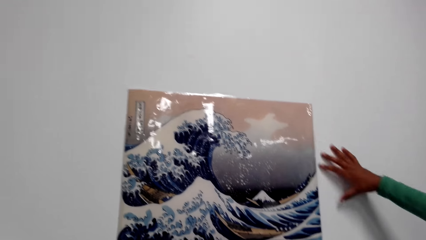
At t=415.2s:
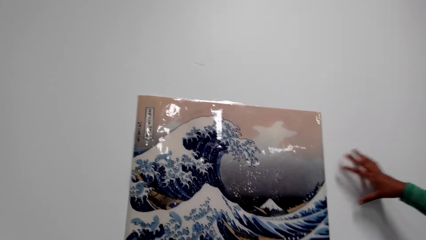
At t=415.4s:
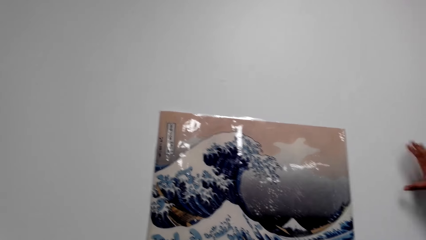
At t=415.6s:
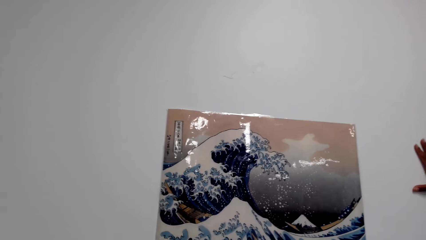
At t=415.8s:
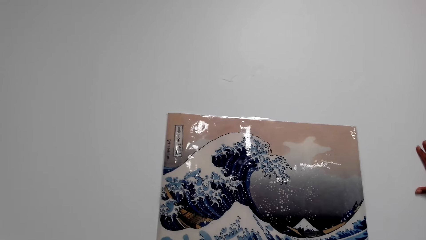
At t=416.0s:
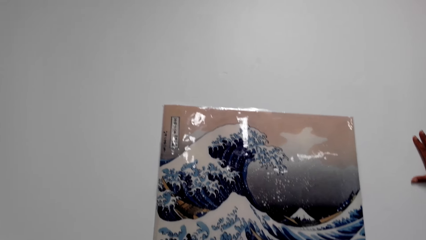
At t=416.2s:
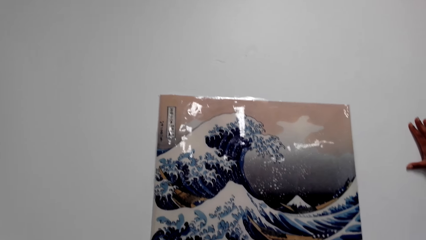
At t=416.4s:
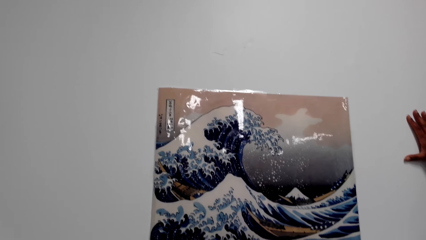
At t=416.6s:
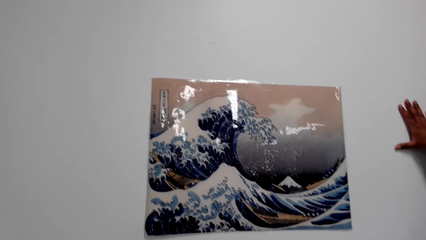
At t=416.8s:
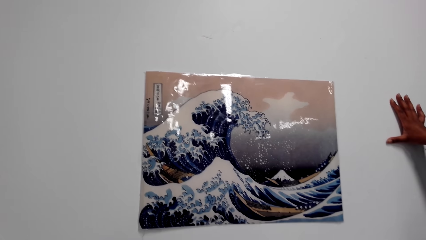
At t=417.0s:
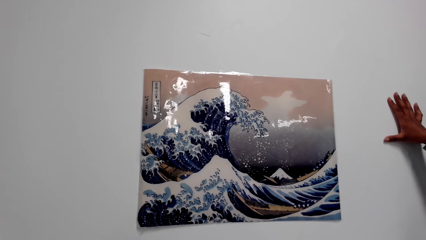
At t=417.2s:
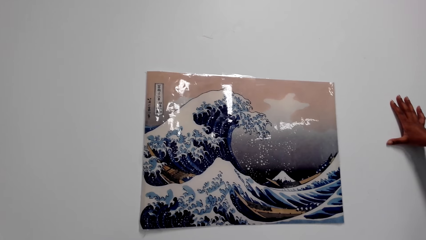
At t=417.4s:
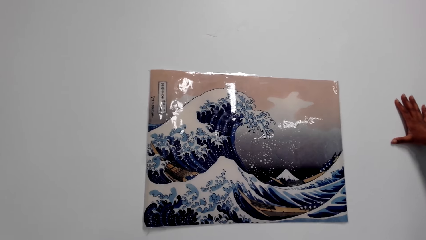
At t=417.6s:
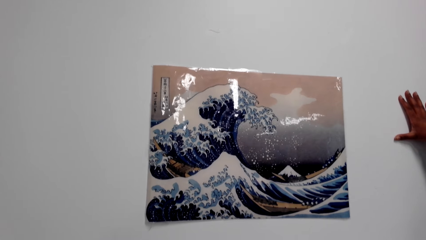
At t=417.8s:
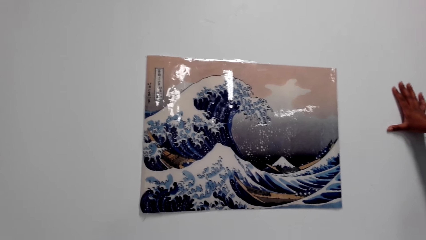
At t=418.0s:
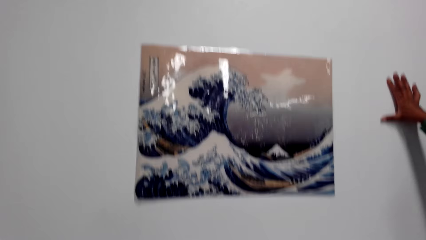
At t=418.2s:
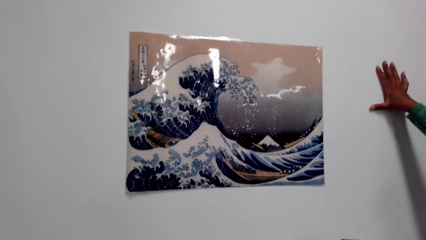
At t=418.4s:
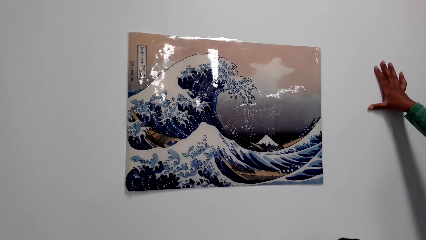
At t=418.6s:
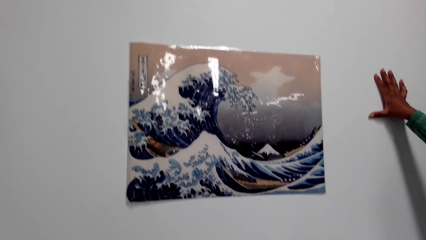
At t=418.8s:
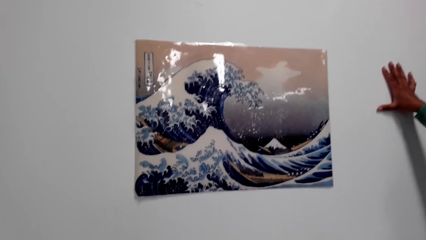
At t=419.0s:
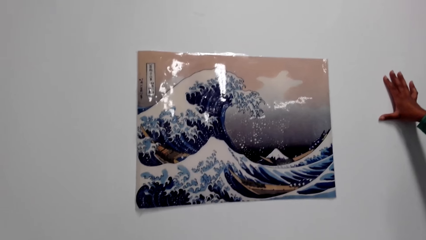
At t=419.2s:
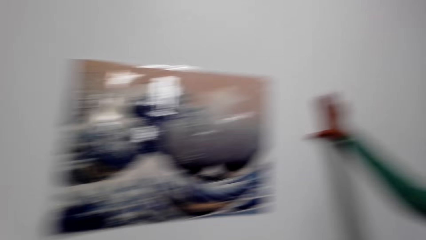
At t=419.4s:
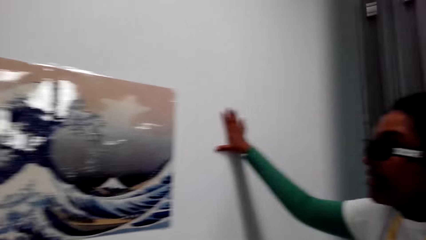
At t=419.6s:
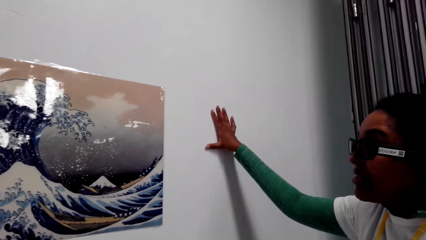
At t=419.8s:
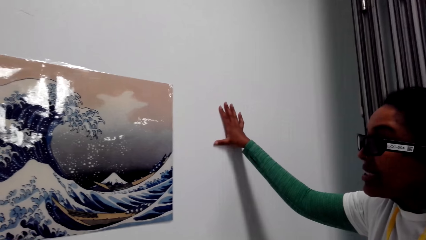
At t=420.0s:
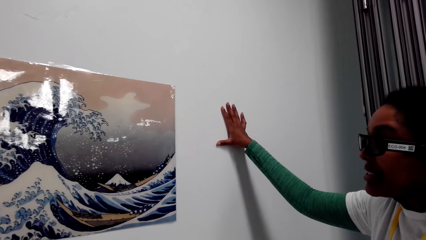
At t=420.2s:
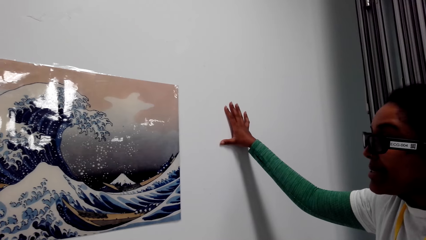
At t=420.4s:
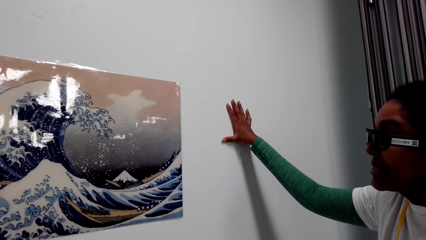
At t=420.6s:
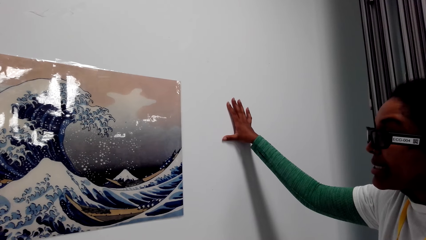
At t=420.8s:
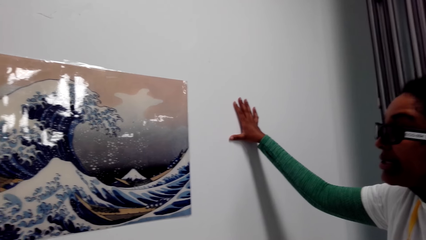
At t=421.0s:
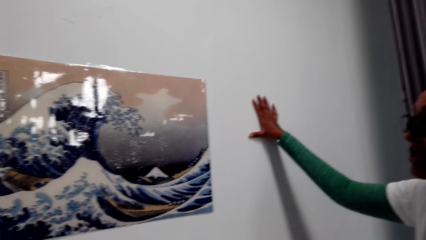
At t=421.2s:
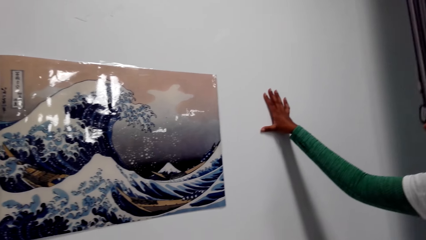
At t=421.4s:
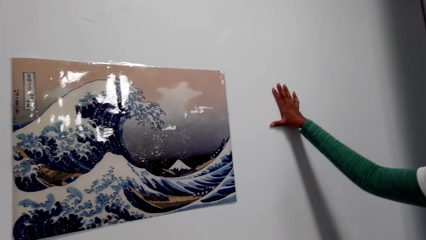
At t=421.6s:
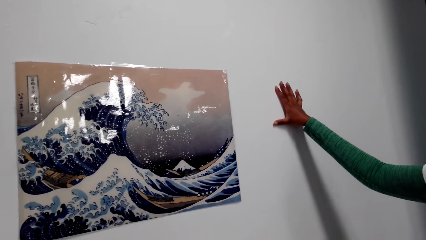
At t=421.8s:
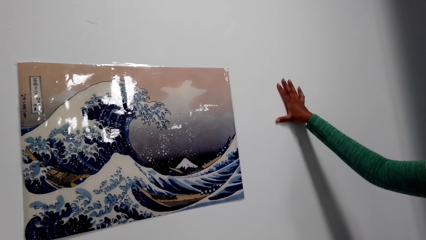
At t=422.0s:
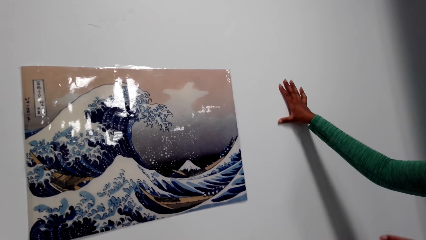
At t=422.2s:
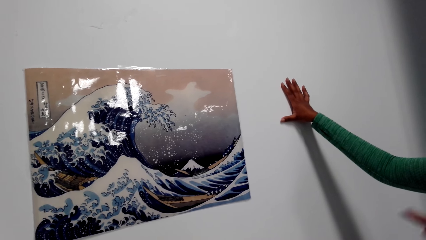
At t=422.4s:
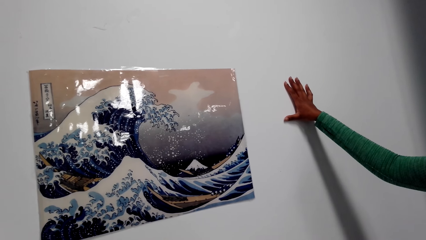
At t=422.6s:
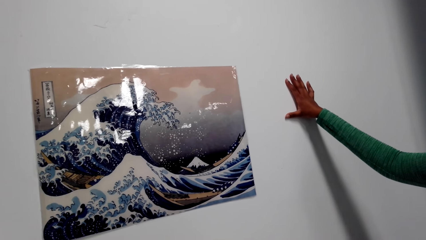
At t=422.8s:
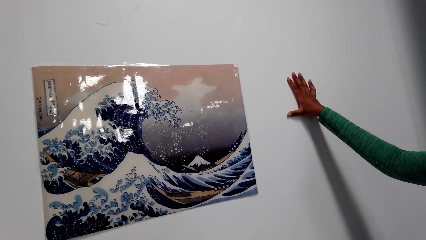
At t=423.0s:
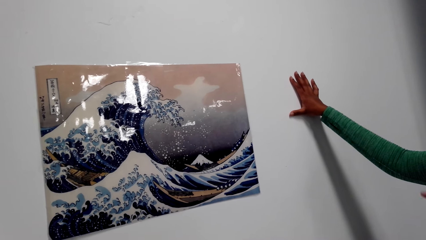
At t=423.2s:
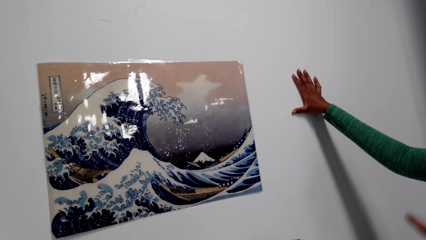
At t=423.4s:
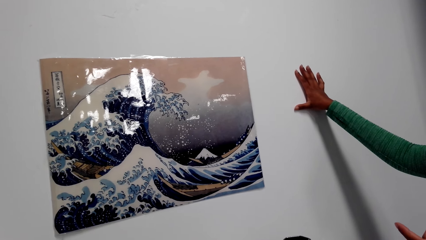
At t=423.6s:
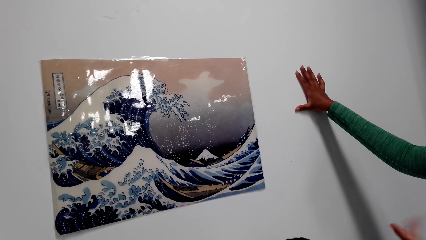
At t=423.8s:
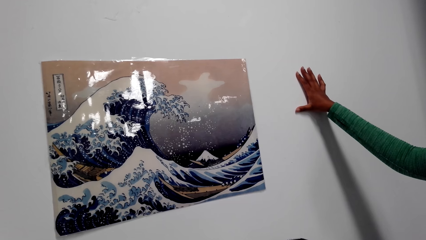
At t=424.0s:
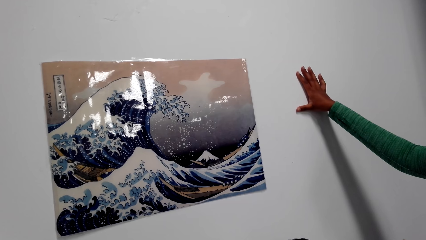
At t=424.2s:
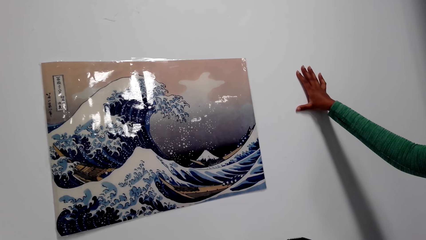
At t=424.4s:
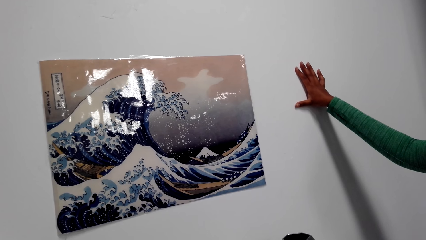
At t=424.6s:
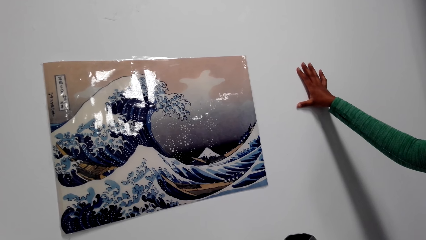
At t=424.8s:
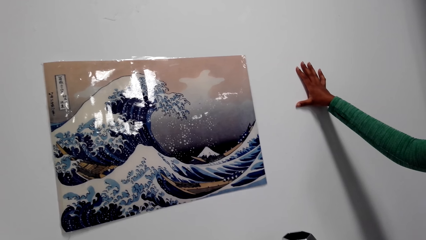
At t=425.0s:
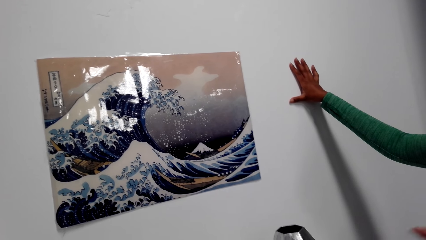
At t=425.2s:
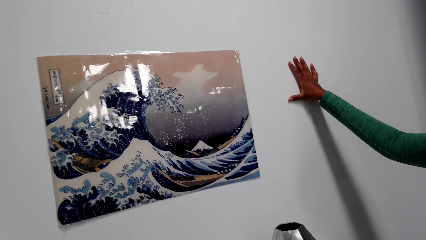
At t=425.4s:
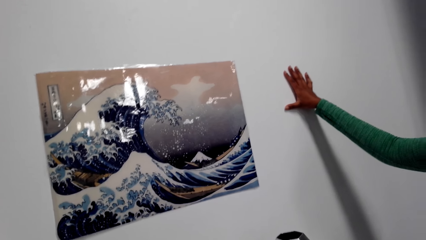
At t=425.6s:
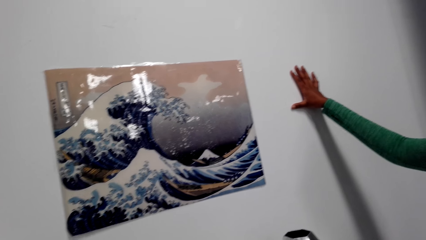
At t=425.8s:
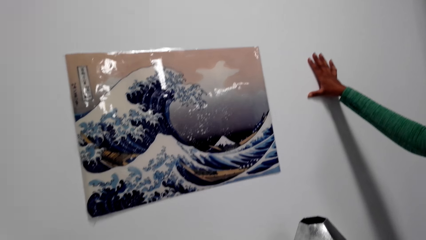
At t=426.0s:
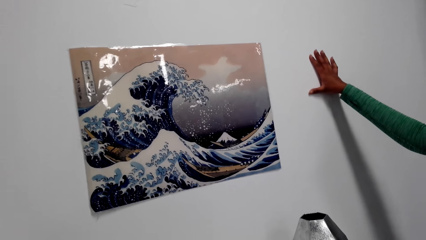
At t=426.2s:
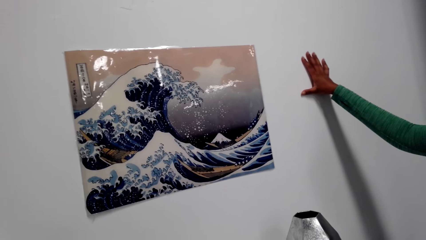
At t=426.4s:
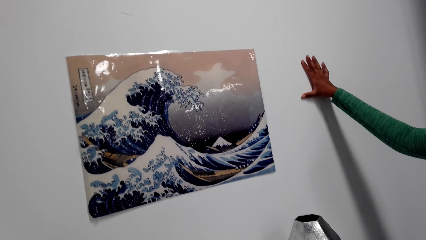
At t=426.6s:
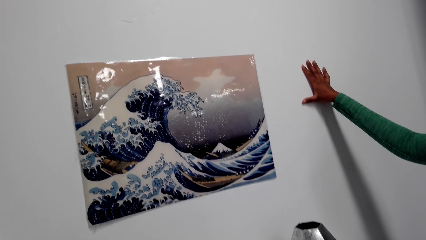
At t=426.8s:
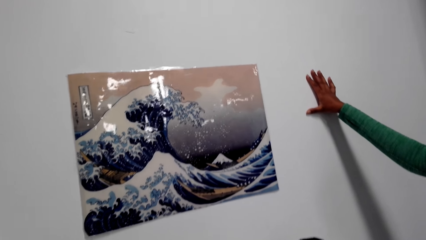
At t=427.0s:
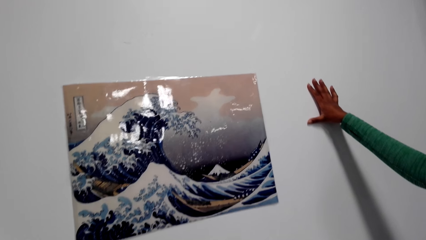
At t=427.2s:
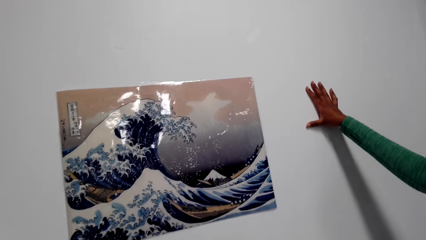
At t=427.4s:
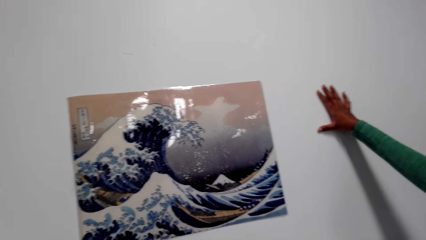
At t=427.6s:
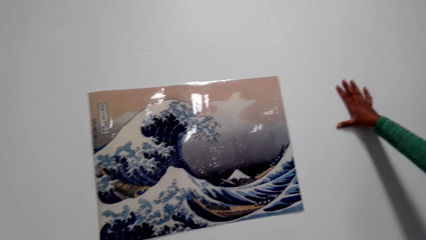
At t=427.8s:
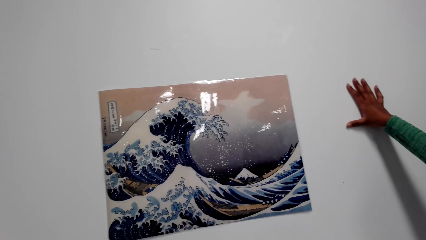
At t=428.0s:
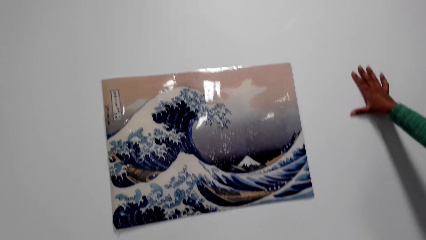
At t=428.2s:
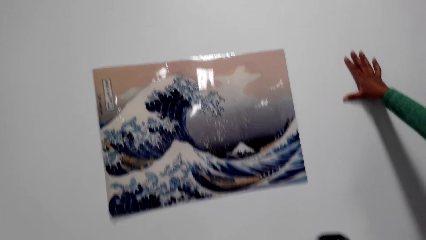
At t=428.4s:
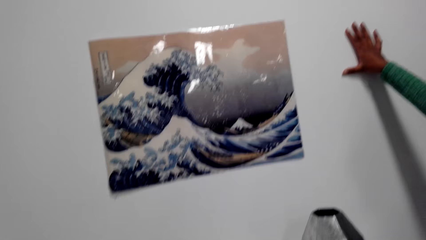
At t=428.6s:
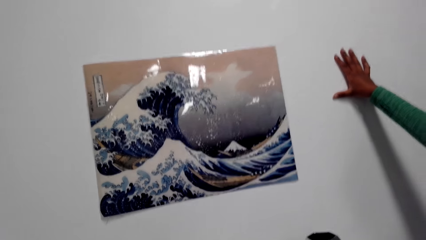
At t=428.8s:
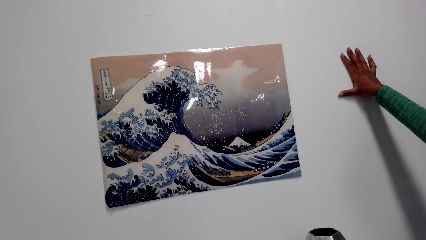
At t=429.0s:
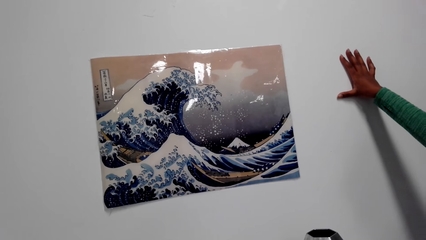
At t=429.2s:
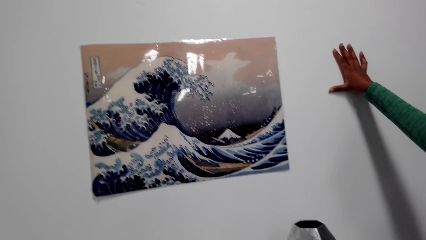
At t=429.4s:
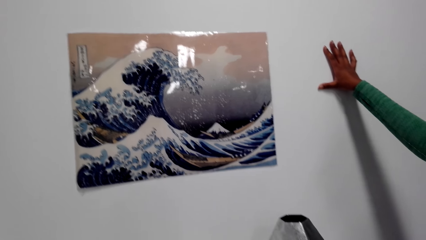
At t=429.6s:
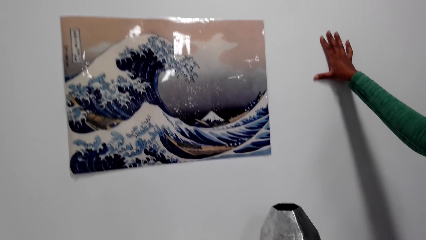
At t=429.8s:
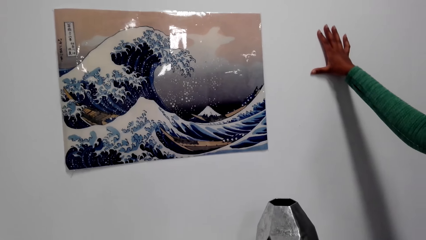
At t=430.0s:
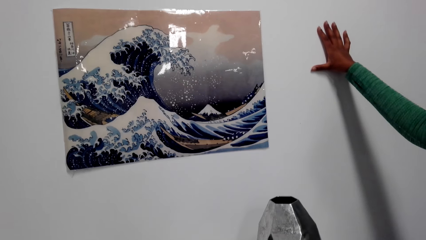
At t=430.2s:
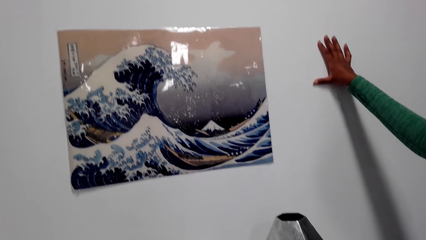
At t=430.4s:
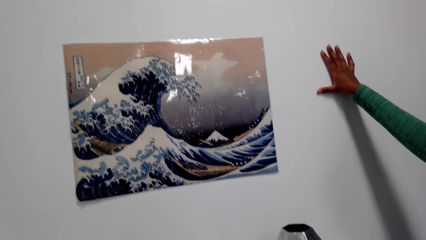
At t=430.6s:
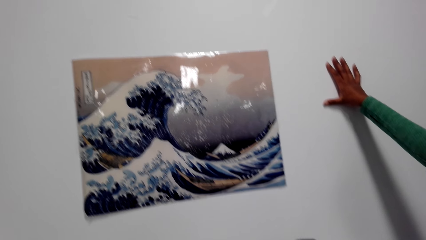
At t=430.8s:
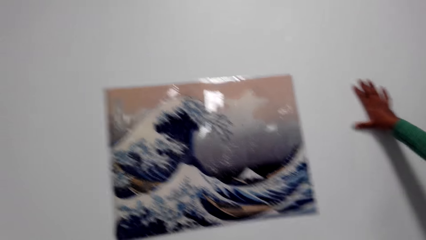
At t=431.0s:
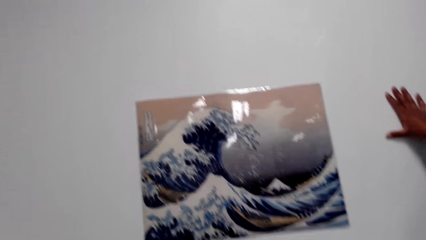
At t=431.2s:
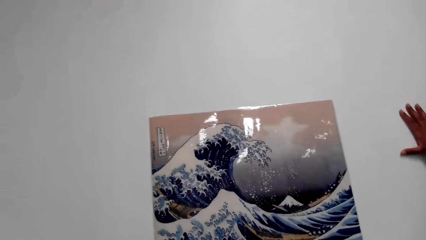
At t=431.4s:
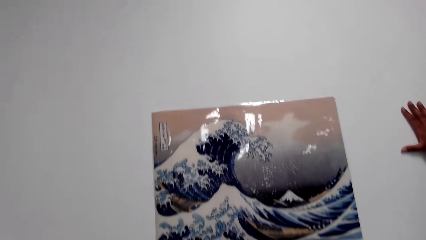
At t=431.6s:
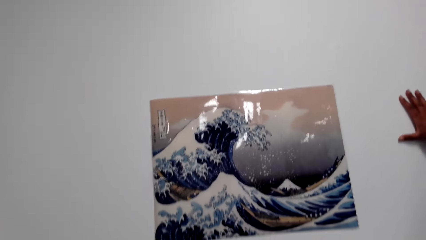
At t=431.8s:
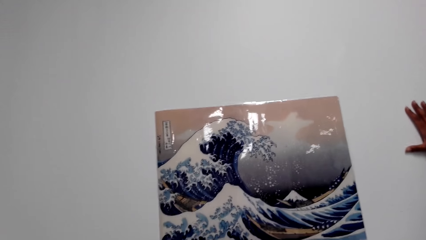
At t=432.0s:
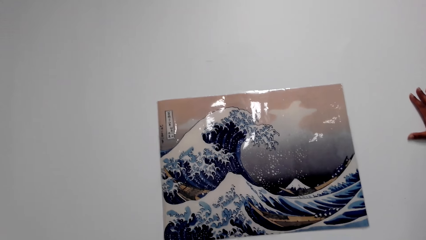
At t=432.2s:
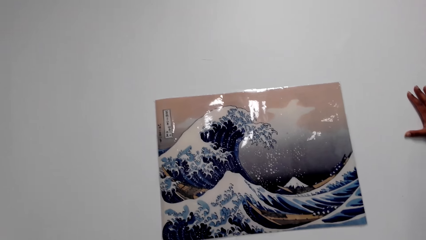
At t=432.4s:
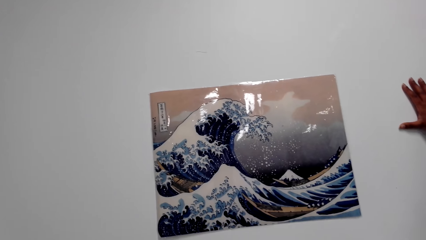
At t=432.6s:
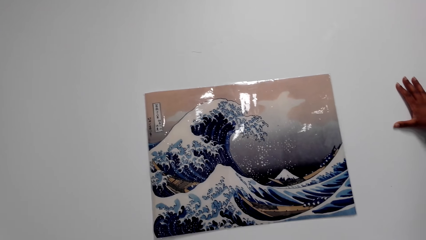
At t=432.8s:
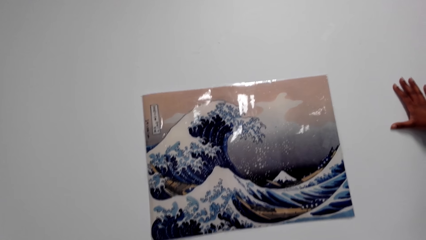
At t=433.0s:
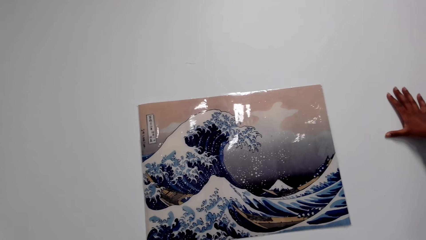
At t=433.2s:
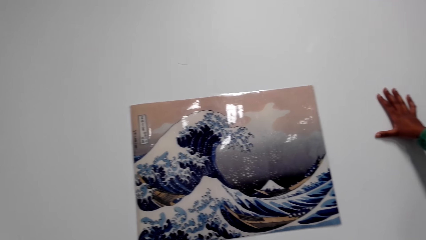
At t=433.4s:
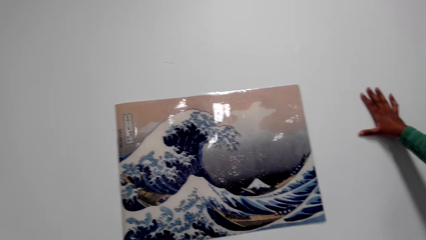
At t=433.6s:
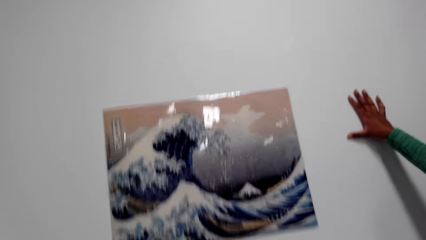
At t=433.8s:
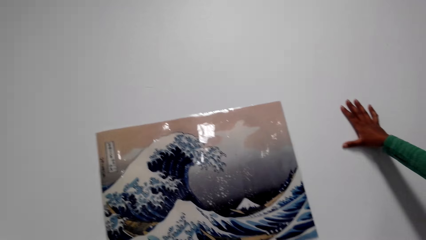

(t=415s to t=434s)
The camera wearer converses with the lady. They look at the painting on the wall.
